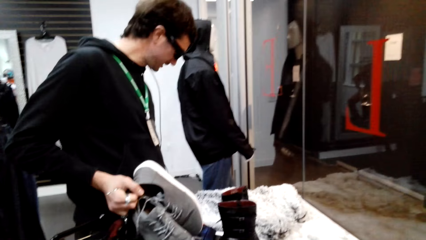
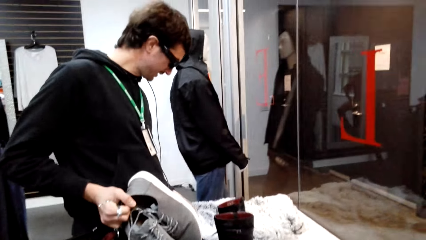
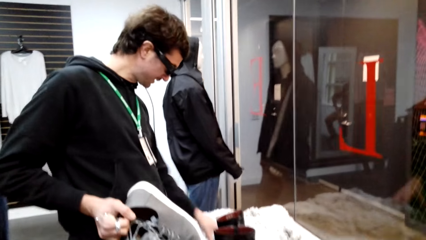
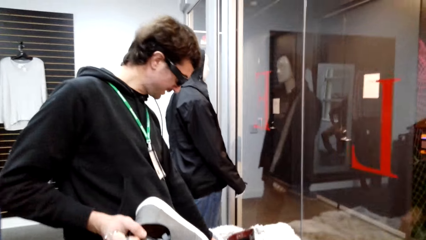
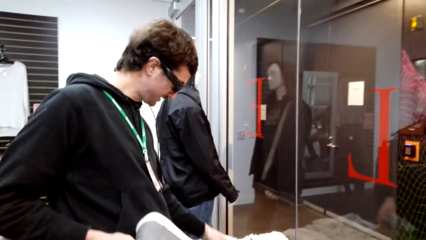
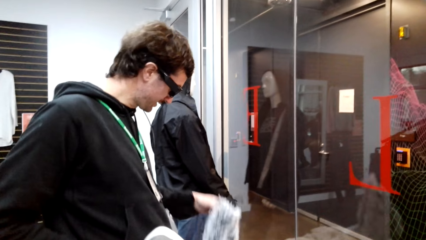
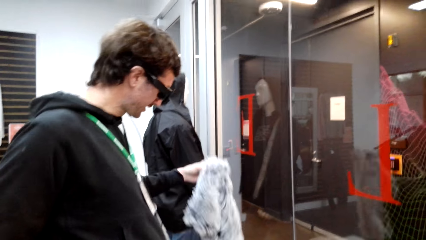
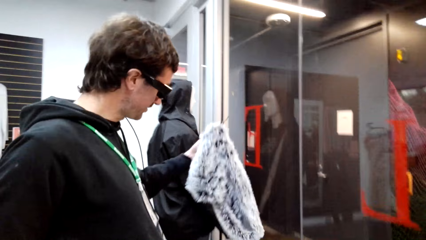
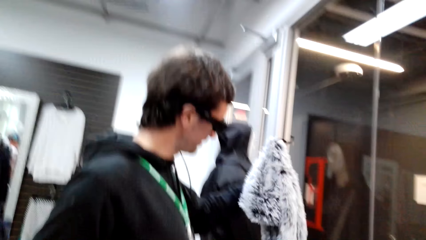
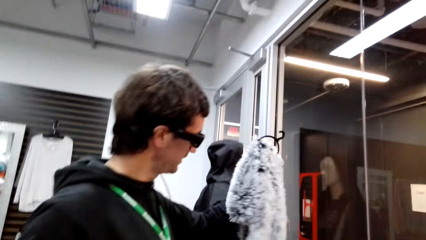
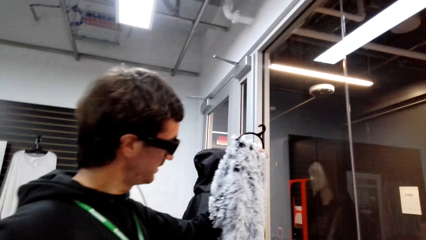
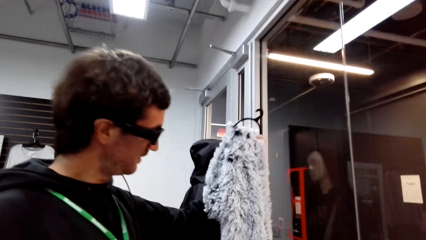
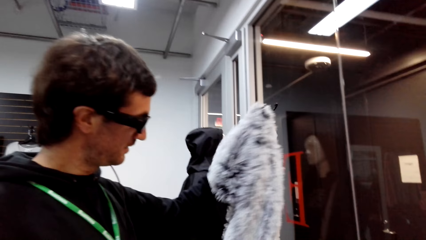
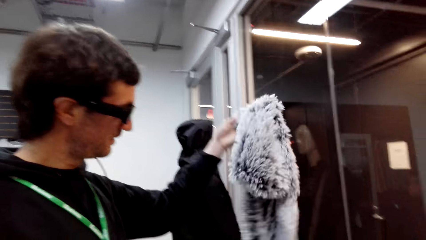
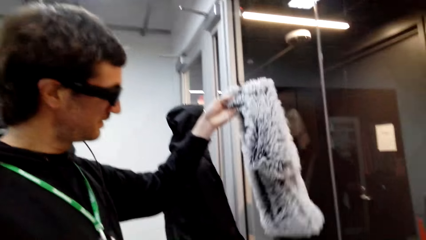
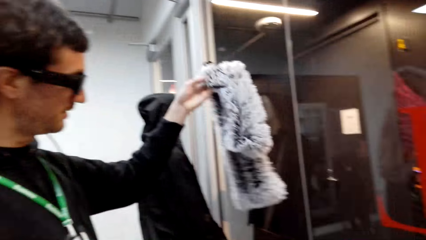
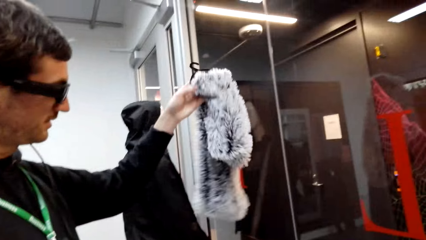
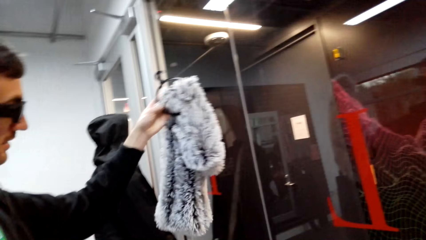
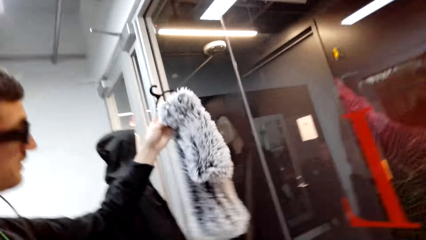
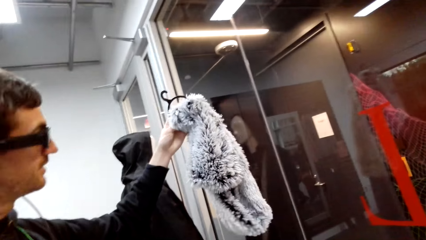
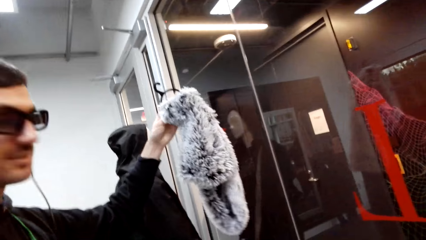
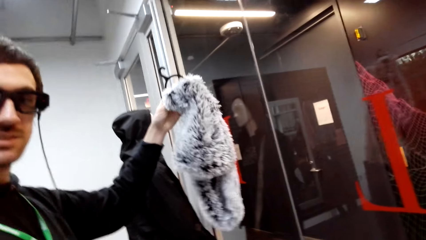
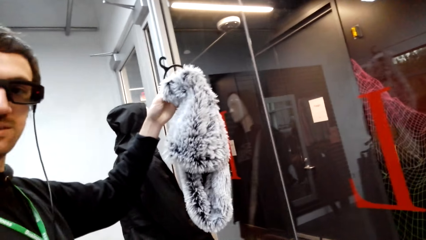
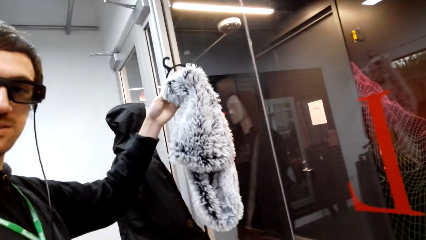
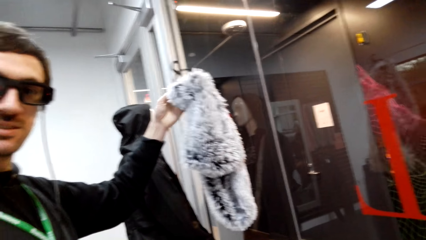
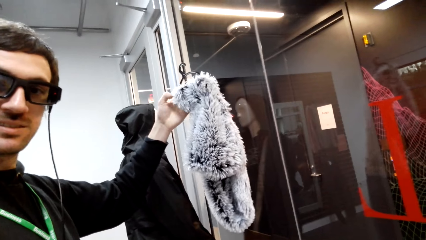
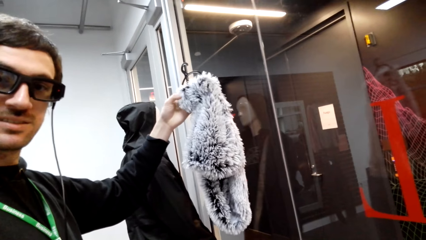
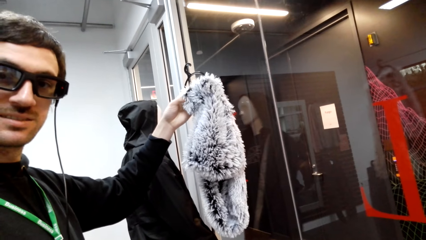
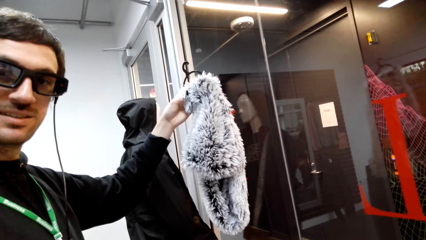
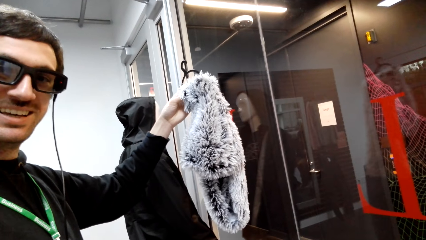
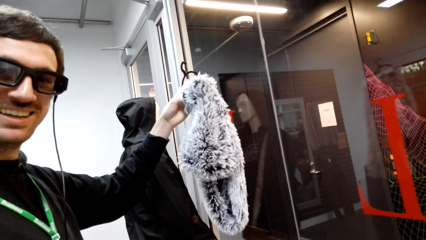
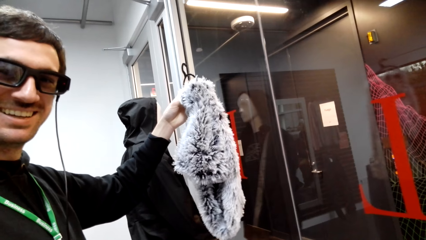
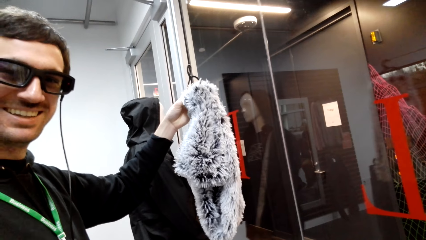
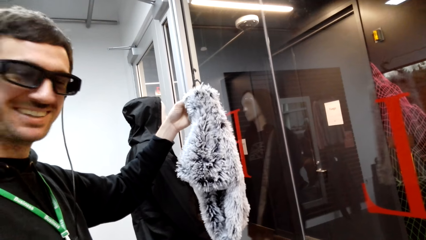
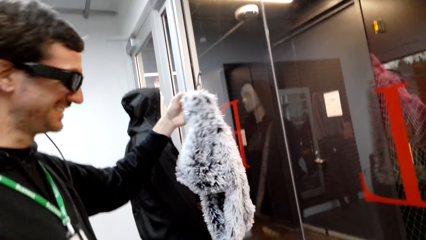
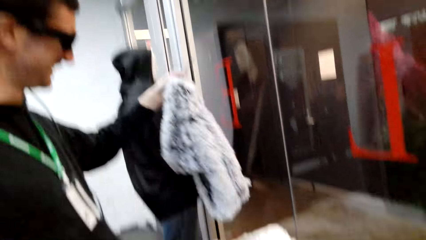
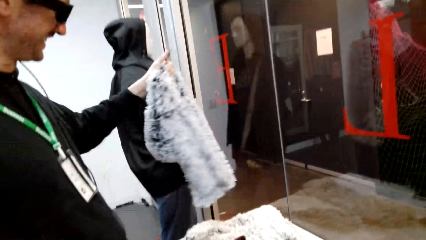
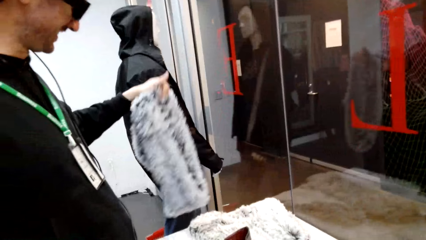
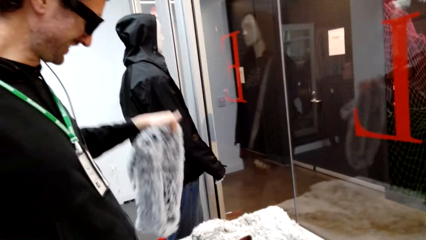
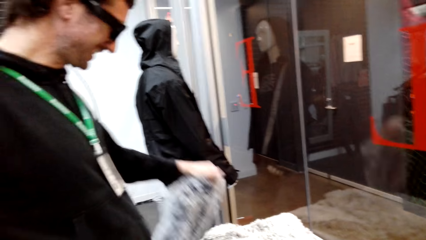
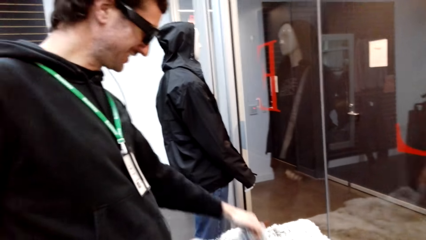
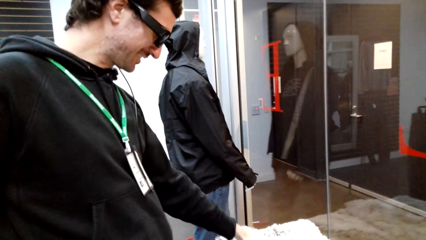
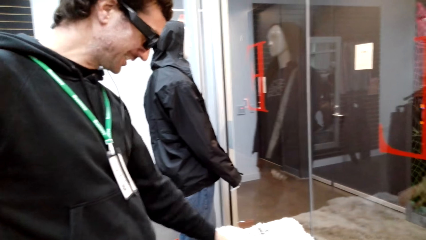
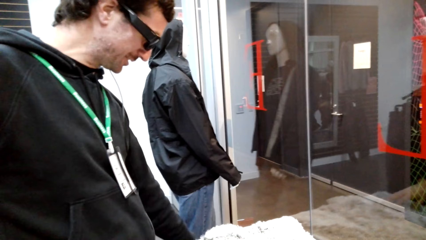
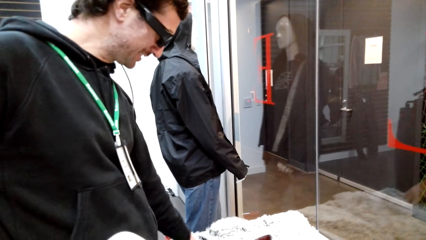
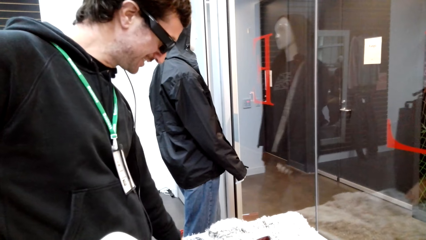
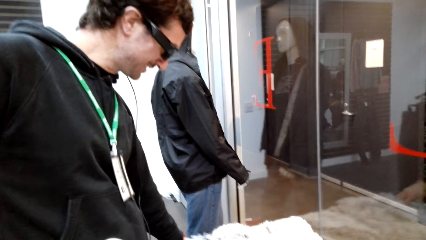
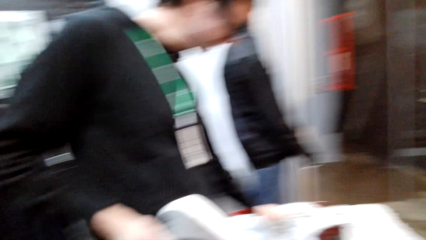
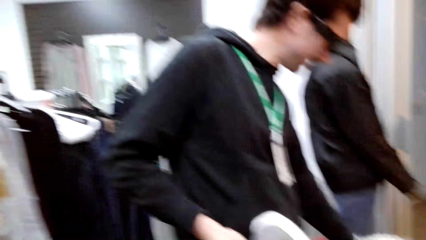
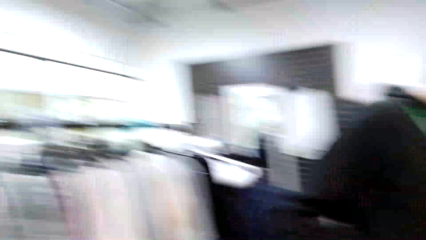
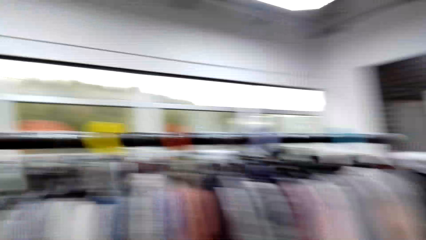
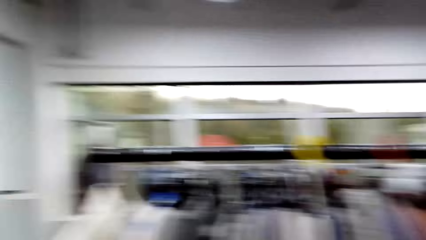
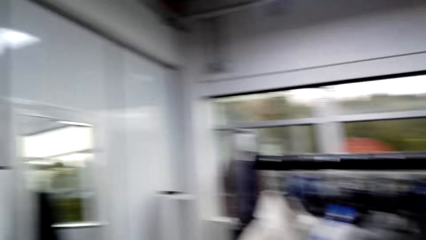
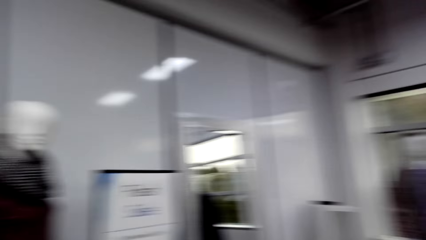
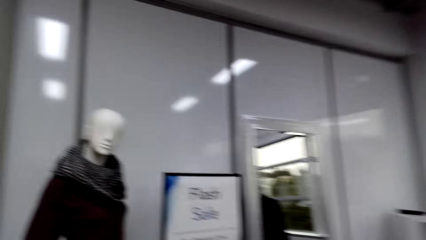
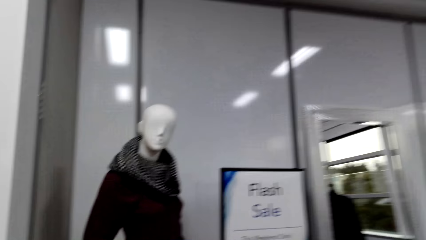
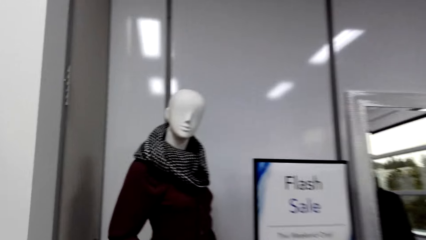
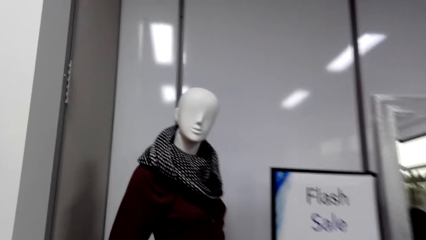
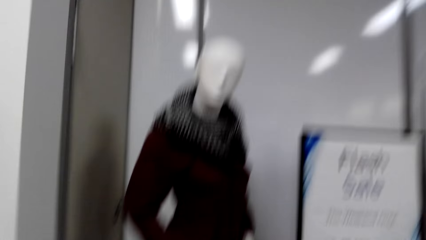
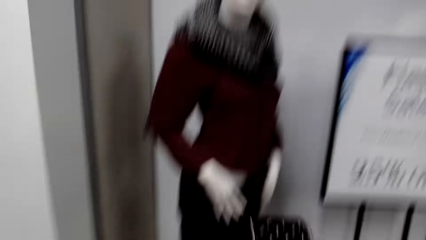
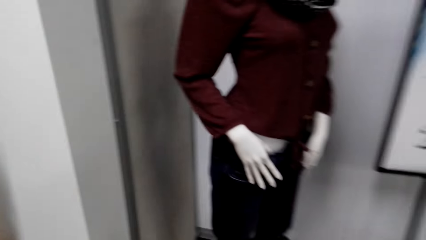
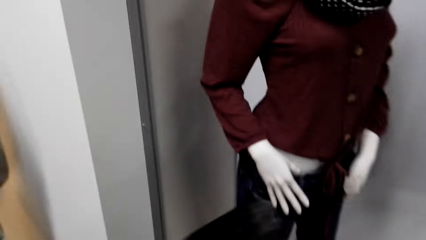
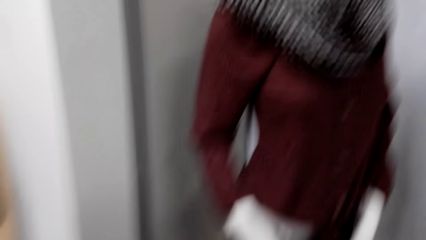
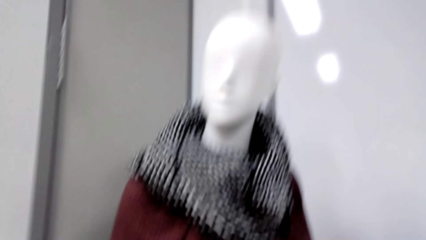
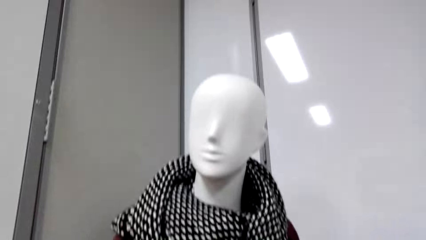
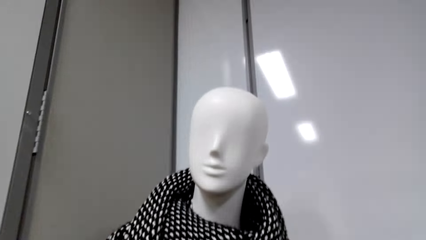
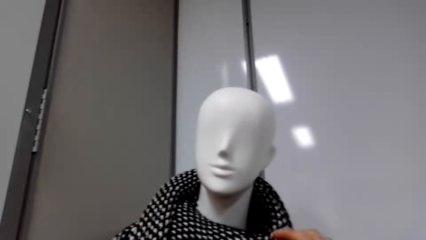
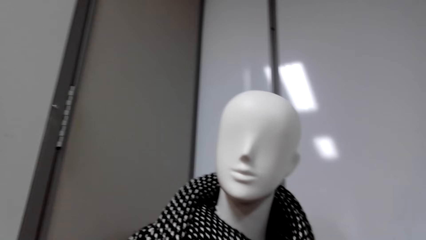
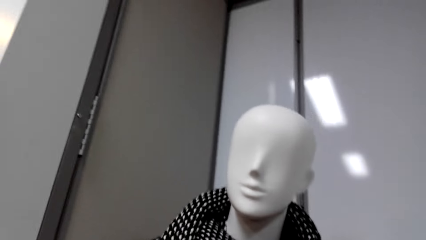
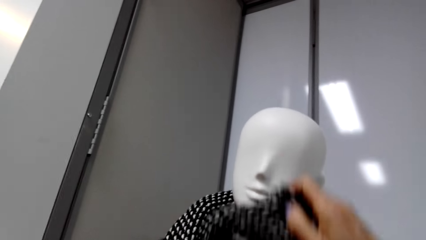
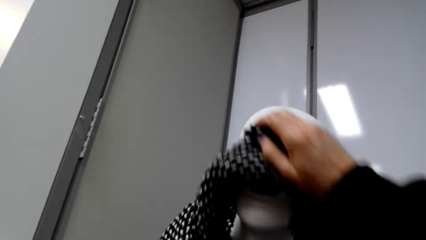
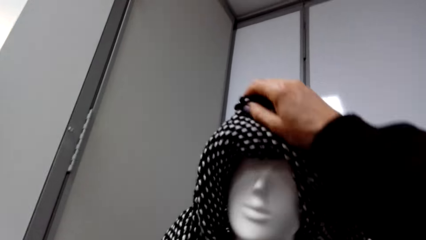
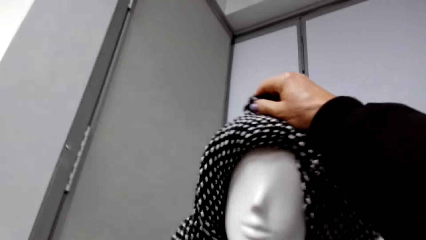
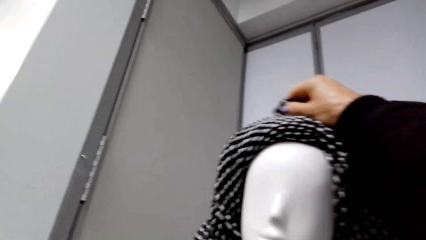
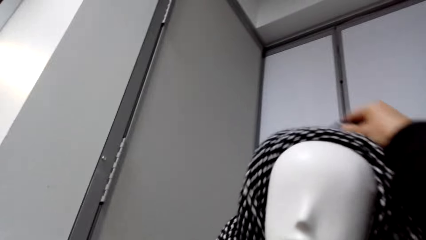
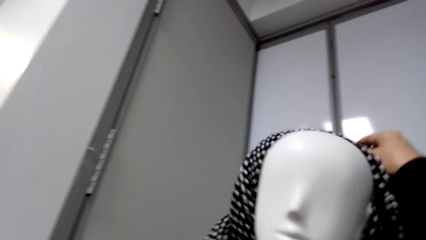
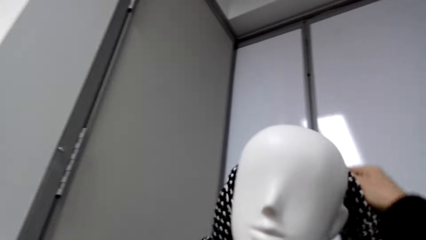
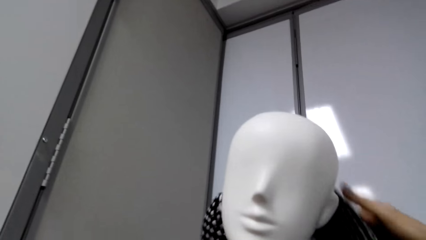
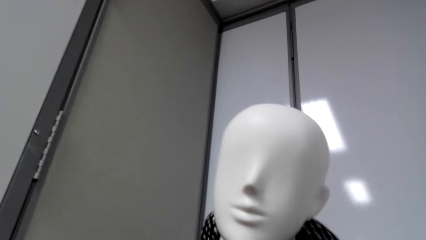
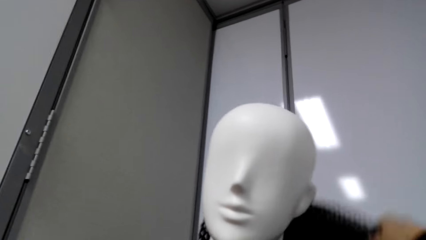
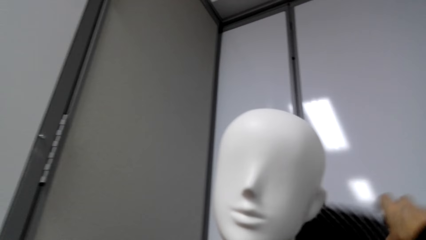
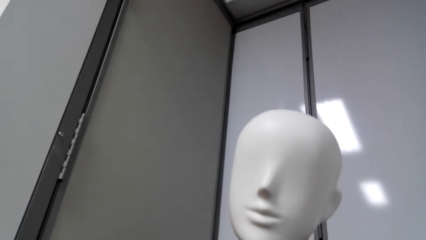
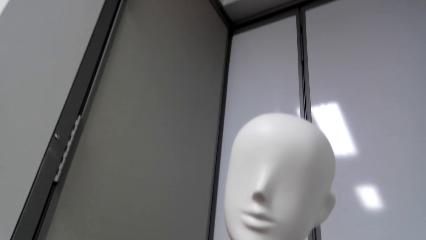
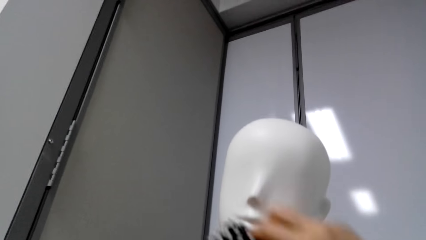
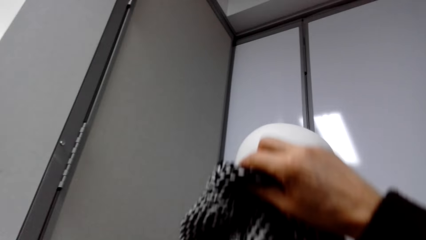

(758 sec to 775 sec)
A man checks the scarf. The man puts the box down and holds the scarf. The camera wearer interacts with the man. The man puts down the scarf. The camera wearer moves around. They hold the cloth. They remove the scarf on the mannequin.
